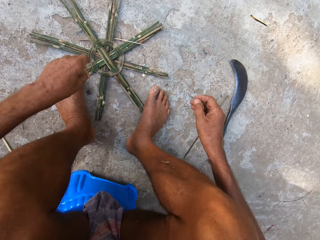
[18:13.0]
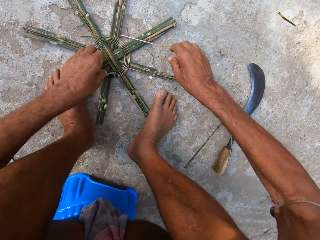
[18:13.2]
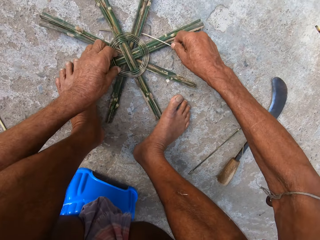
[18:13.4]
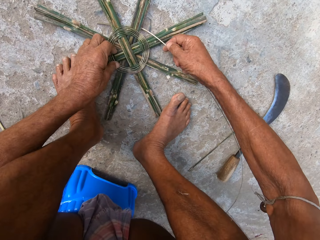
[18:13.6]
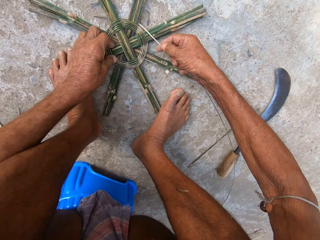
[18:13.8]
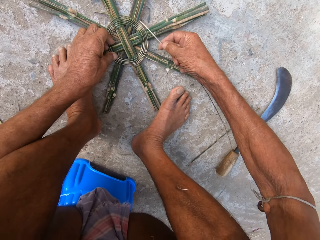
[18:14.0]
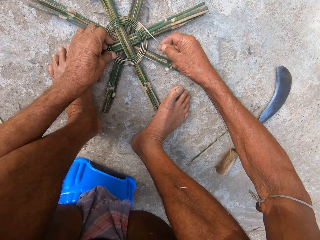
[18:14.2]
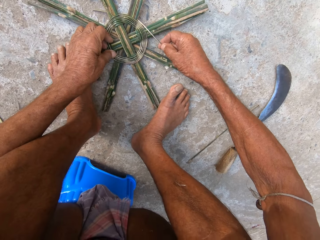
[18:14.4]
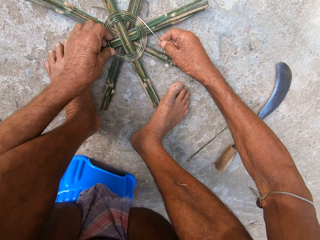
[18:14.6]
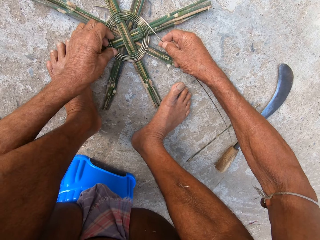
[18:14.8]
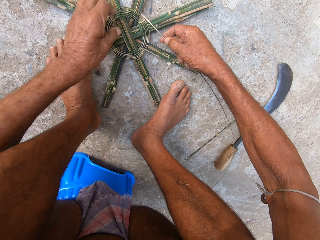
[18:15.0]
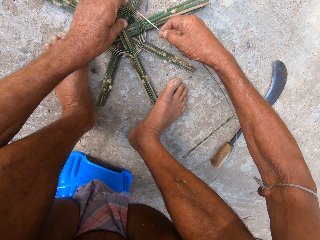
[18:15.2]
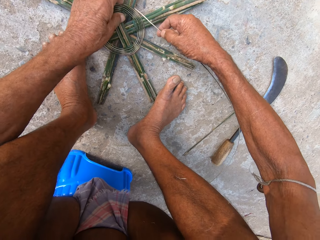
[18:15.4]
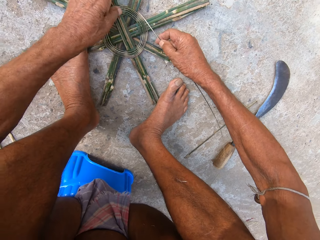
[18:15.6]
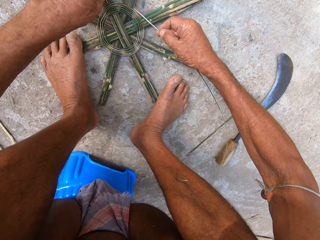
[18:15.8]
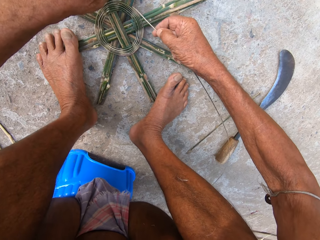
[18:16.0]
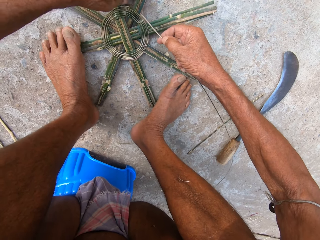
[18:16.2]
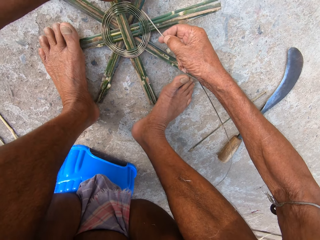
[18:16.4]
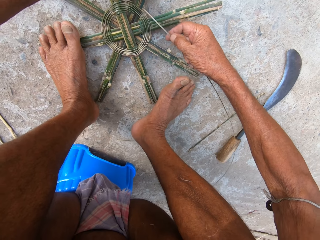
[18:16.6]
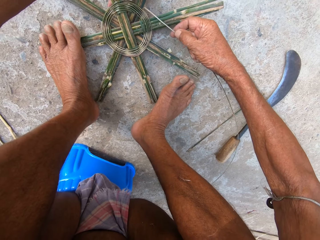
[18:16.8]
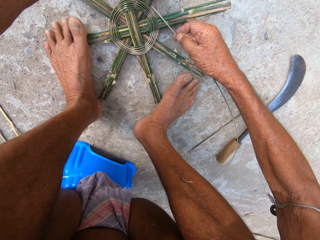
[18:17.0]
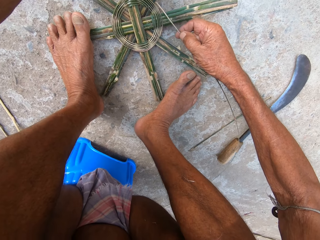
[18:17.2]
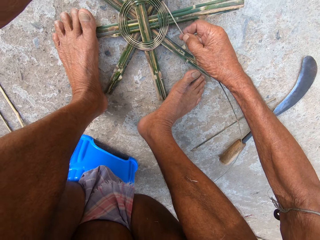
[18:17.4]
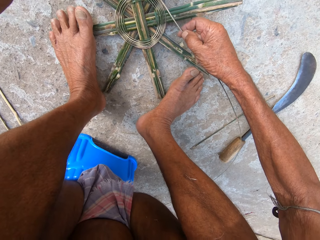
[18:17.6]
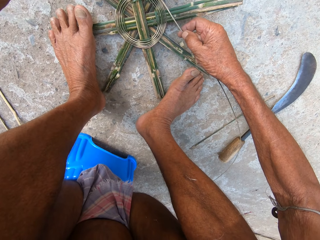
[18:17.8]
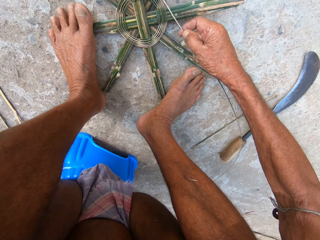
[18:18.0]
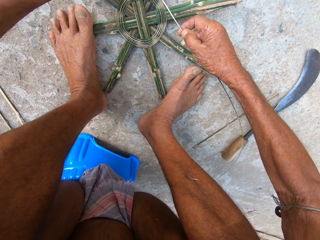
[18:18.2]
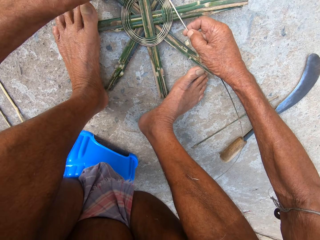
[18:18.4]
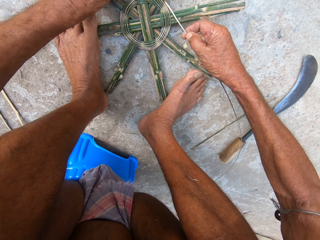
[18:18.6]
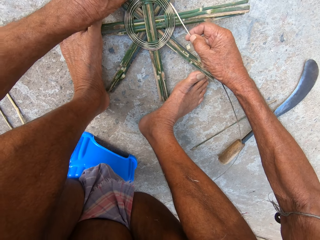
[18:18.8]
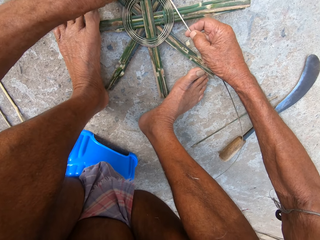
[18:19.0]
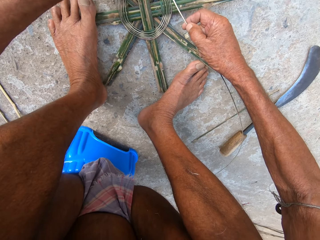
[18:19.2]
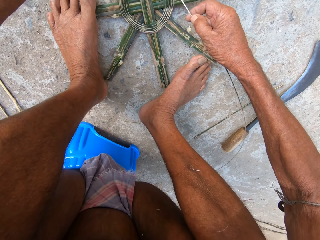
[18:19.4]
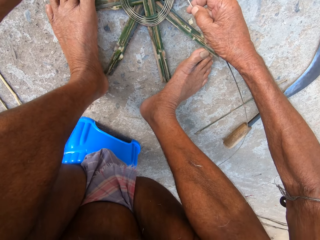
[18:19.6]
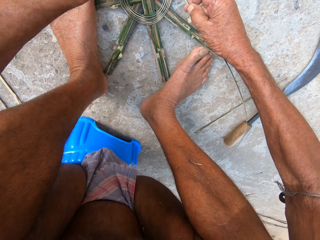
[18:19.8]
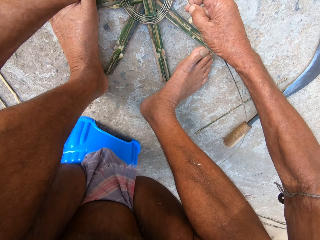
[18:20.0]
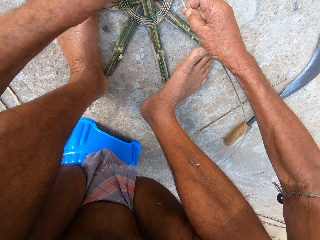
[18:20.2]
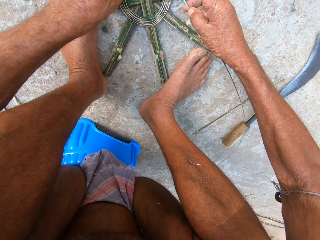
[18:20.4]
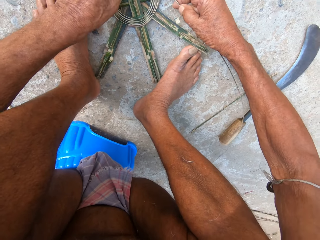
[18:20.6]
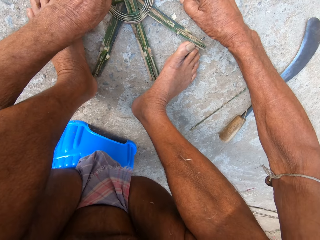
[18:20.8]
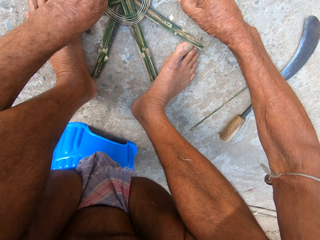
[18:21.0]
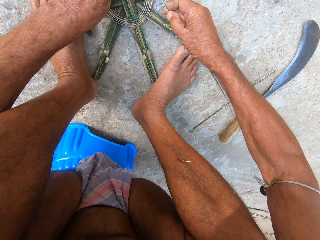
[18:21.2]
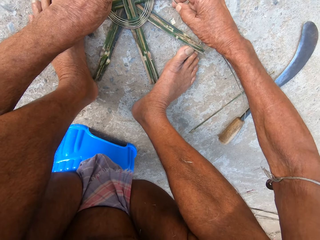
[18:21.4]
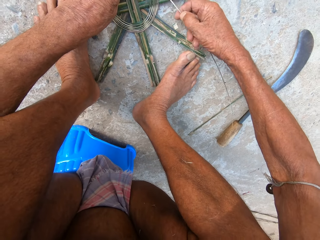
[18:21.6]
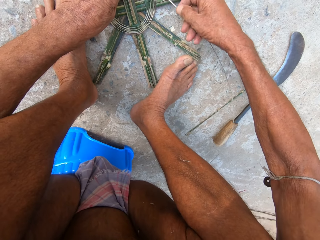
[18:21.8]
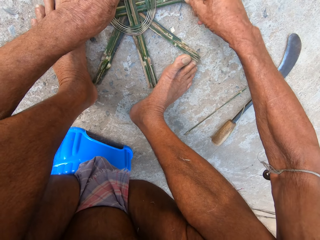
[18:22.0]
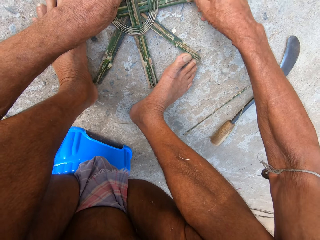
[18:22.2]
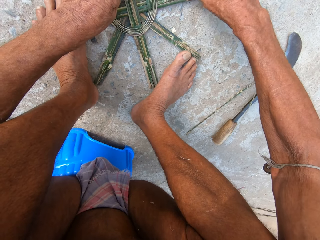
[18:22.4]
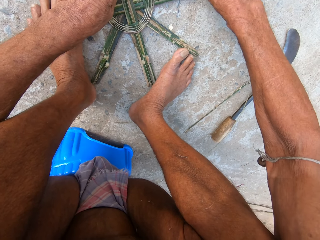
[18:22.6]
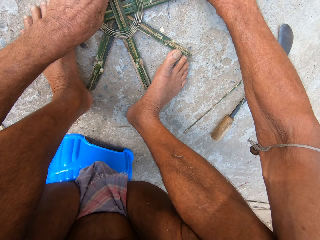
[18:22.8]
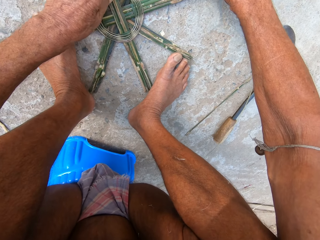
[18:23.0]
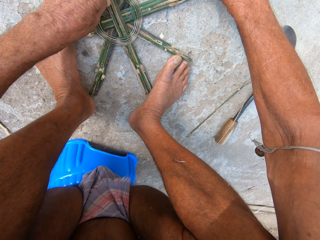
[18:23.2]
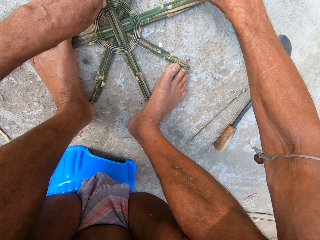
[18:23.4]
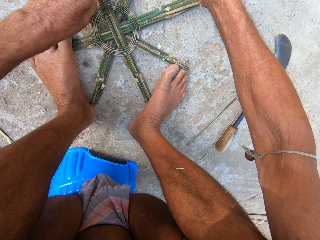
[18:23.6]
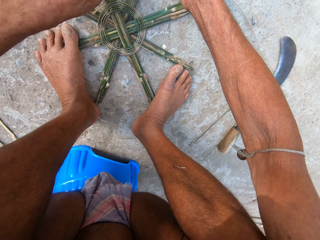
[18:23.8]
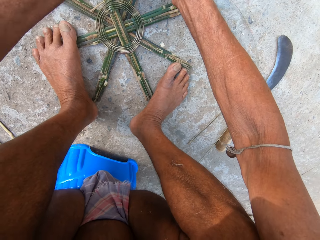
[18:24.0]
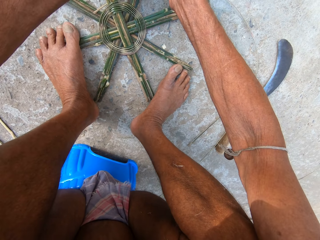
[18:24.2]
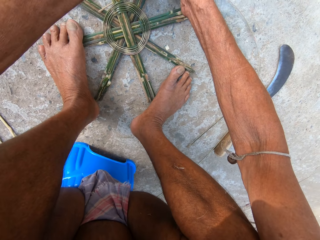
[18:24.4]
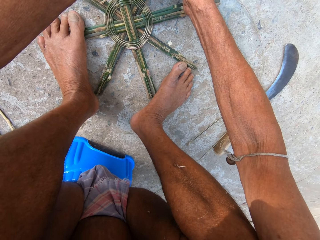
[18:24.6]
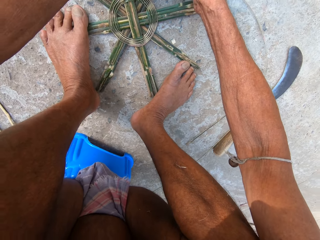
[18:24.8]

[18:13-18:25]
The camera wearer straightens a rope on a wood craft. They adjust the rope on the wood craft.

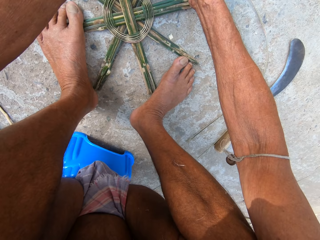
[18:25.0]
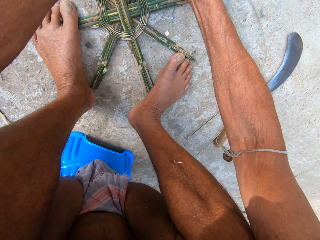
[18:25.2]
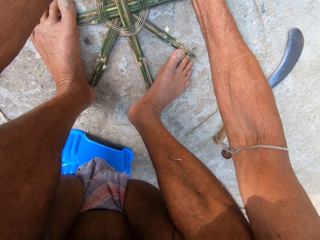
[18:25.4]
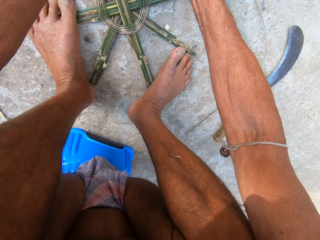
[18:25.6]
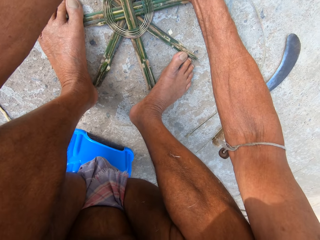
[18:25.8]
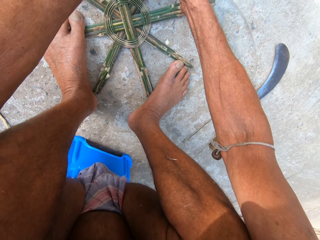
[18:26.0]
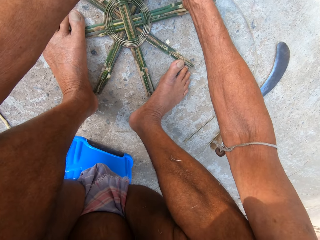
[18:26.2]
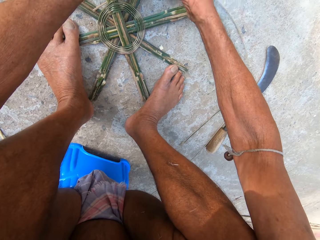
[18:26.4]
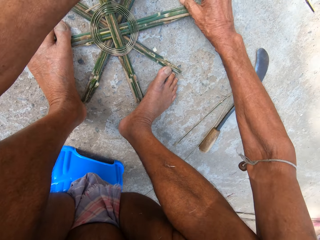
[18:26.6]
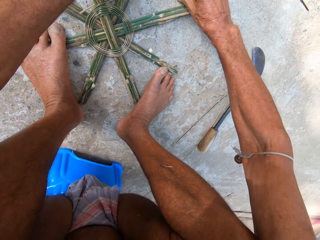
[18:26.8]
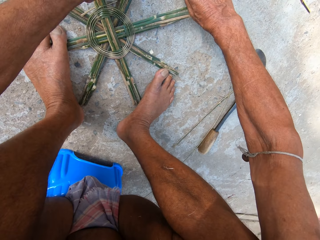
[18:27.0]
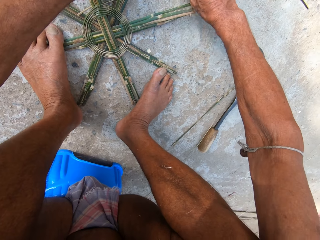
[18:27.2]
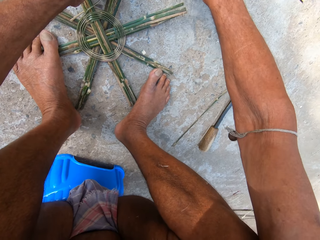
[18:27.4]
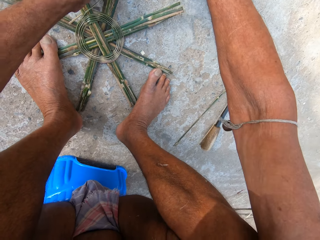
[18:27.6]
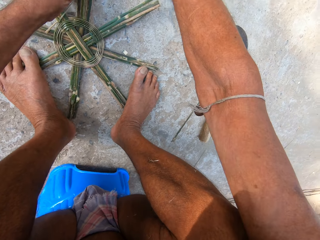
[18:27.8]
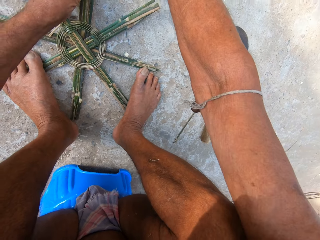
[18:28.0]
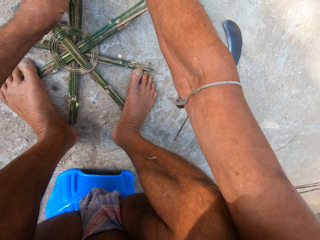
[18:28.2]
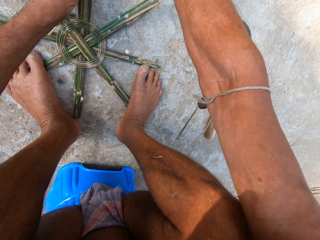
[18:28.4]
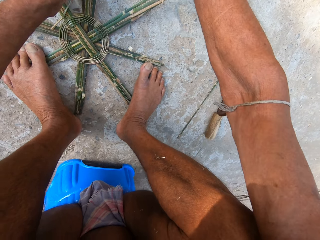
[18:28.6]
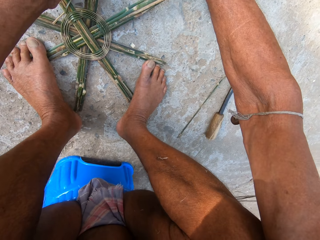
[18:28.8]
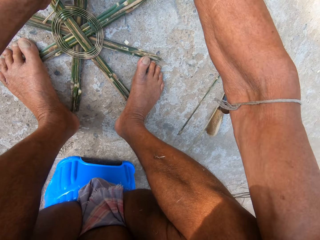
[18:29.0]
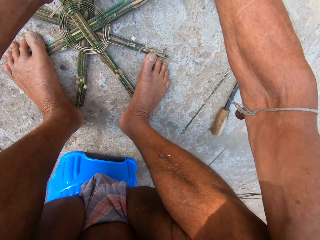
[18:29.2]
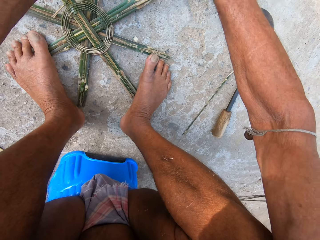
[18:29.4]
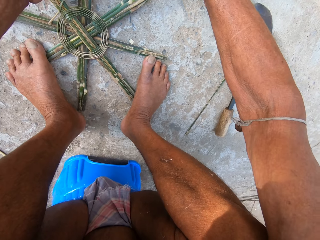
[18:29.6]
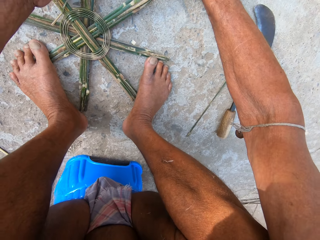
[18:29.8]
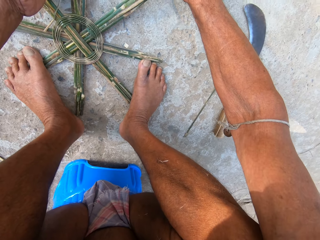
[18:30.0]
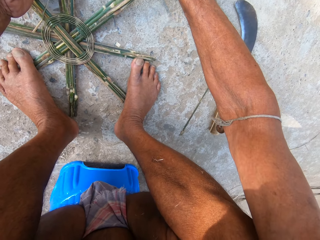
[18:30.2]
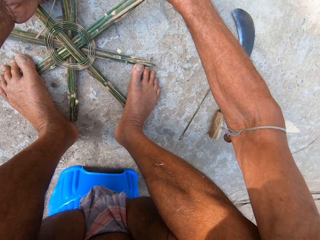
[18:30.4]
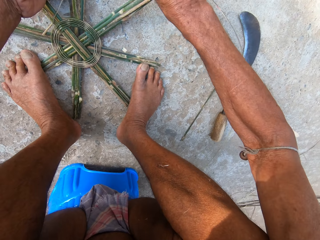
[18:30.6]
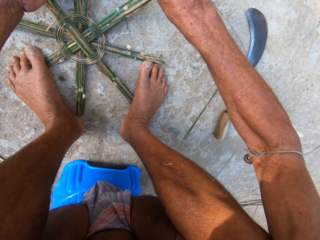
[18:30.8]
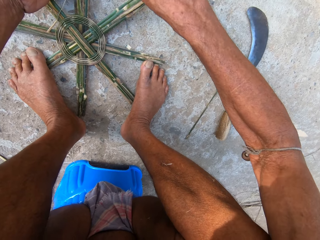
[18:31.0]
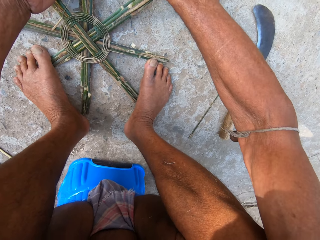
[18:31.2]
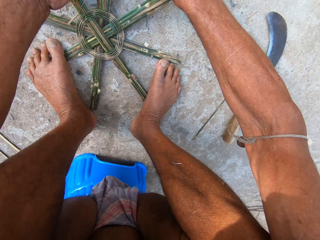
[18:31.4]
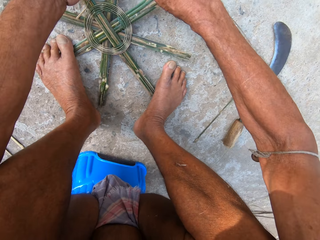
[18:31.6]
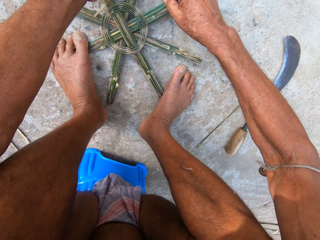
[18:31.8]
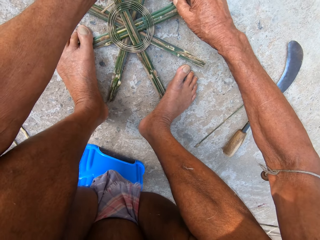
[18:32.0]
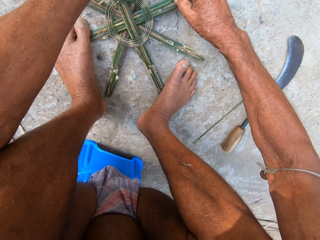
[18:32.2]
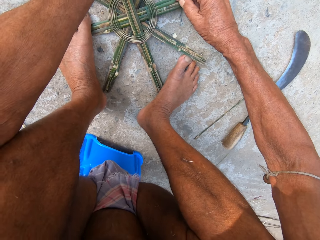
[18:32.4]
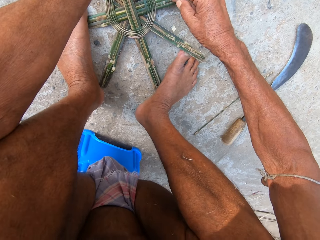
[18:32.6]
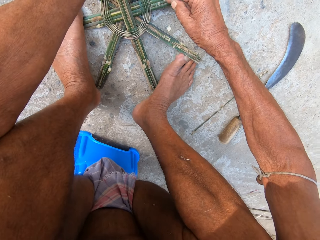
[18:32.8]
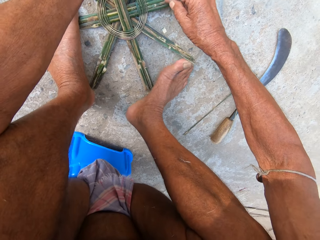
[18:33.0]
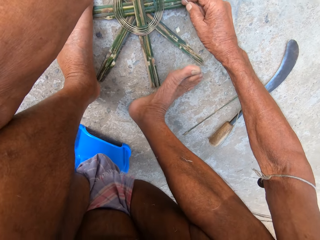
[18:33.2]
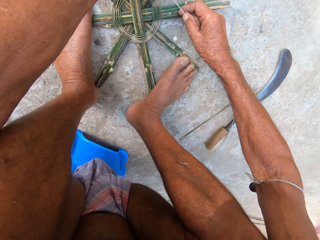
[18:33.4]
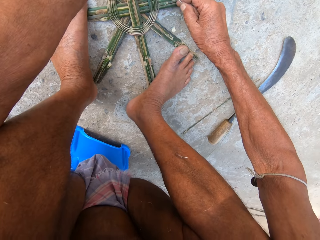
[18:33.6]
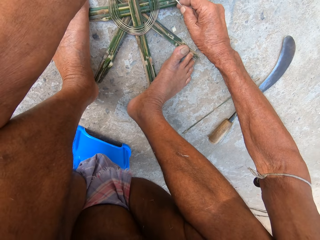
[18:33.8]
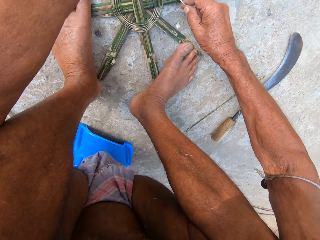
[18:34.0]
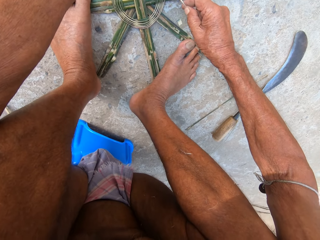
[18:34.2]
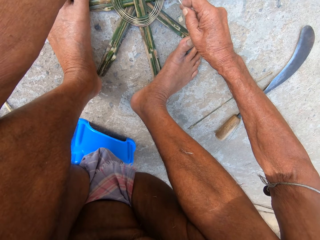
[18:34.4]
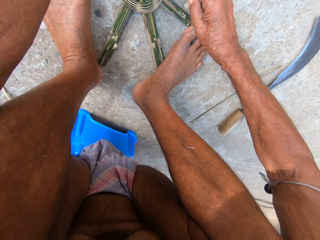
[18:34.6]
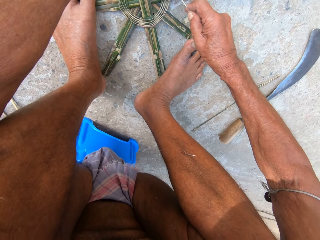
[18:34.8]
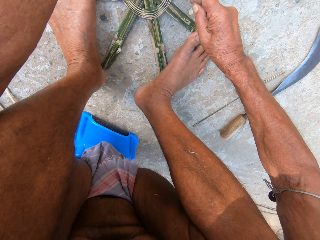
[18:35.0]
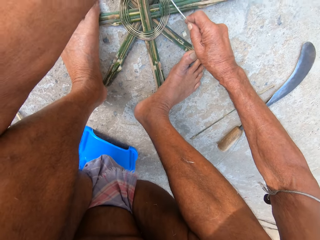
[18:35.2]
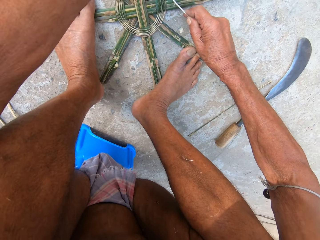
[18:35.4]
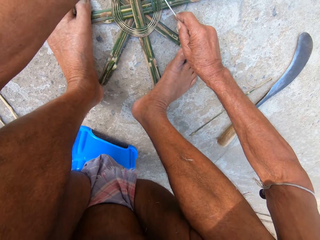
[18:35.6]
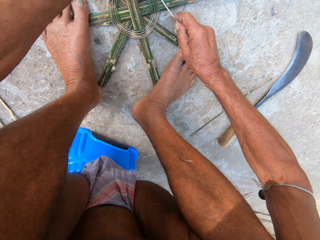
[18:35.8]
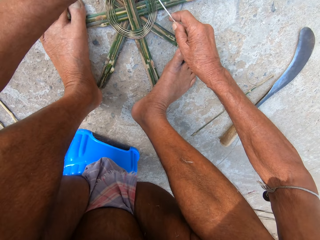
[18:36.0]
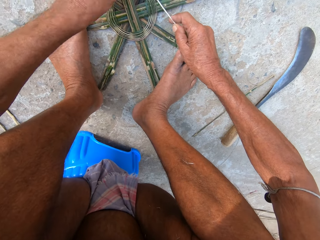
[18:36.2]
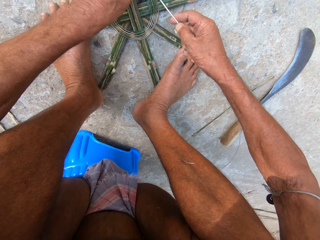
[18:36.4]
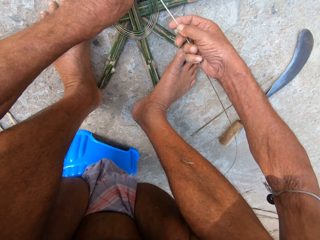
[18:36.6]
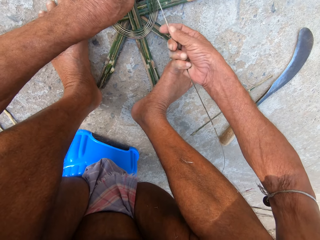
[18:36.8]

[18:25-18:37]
The camera wearer straightens a rope on a wood craft. They adjust the rope on the wood craft.
